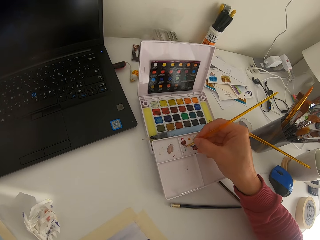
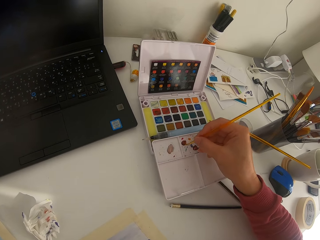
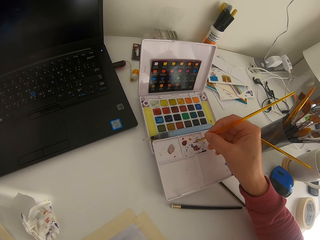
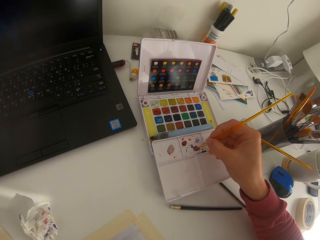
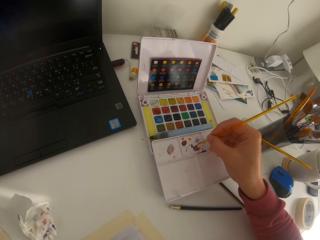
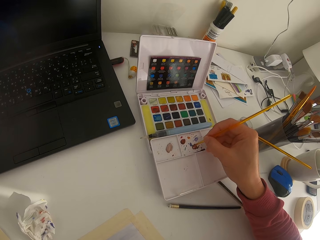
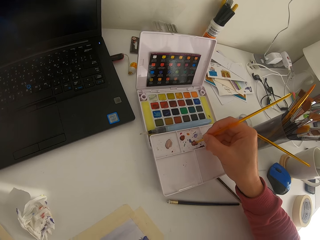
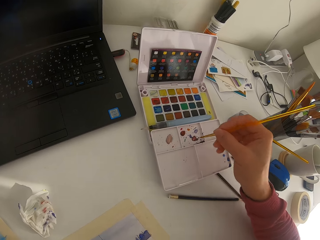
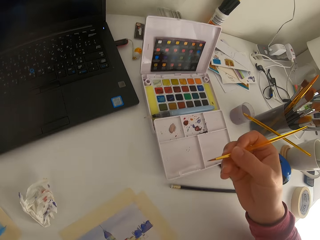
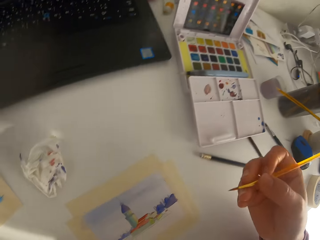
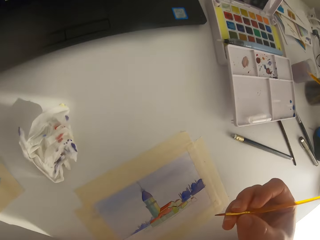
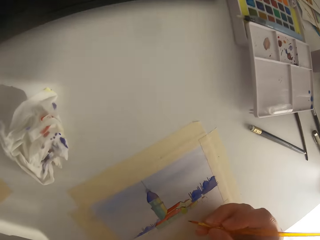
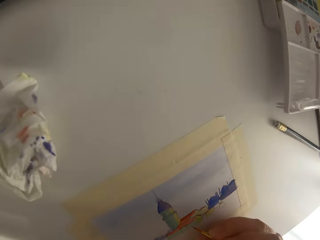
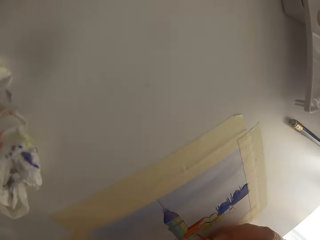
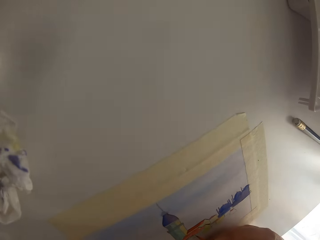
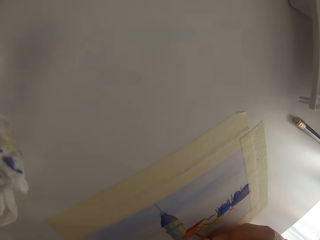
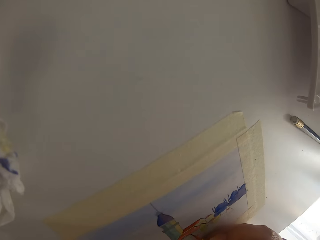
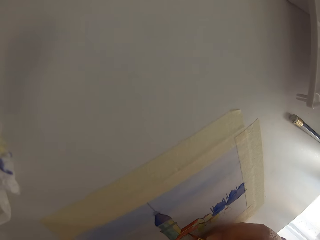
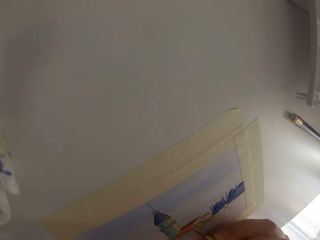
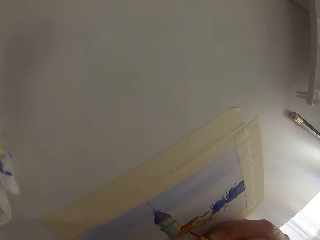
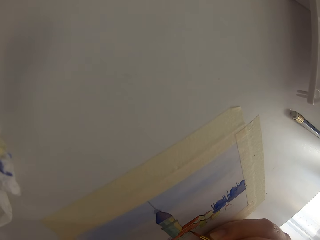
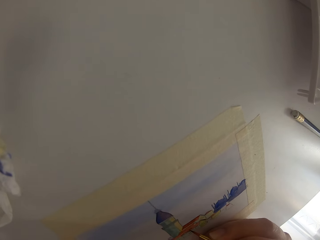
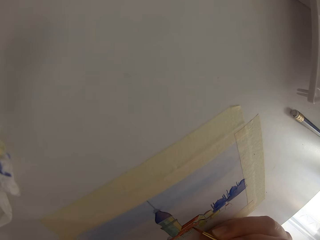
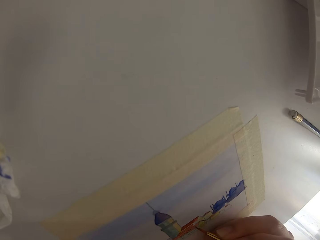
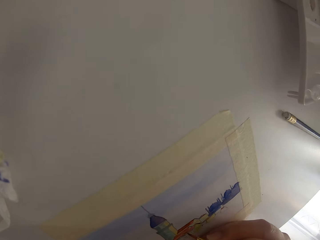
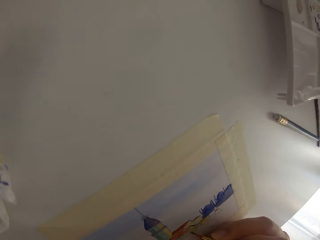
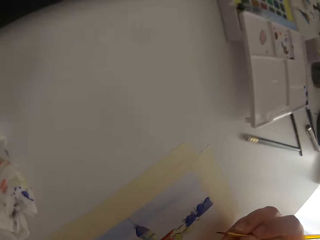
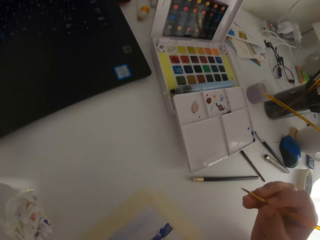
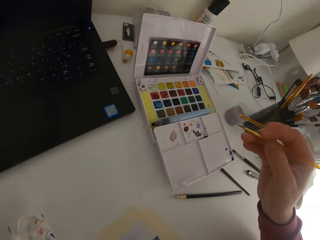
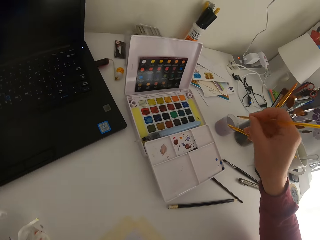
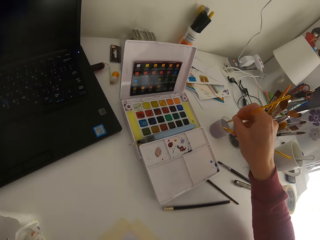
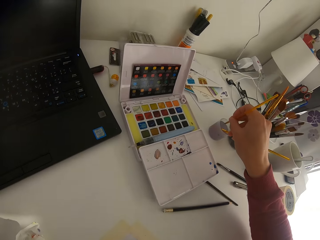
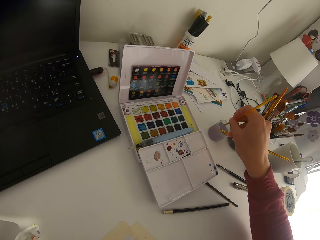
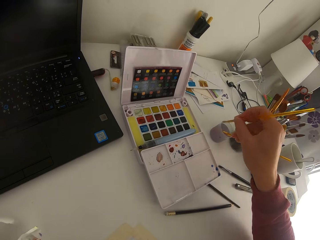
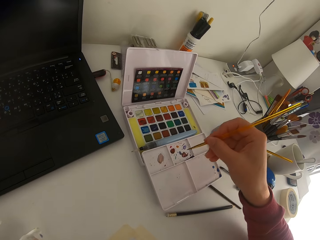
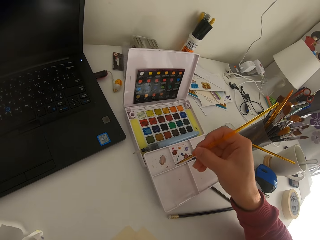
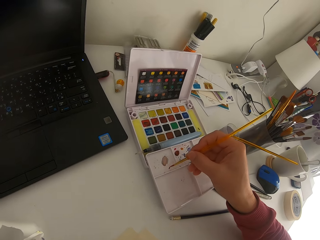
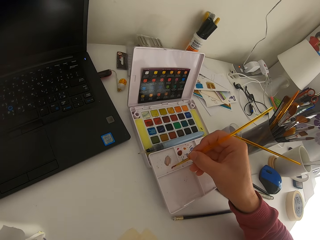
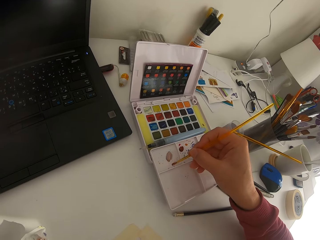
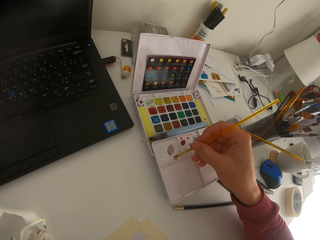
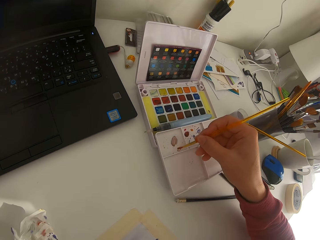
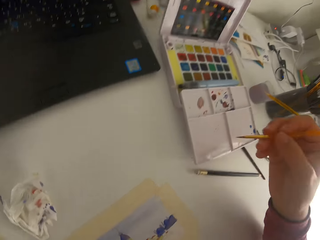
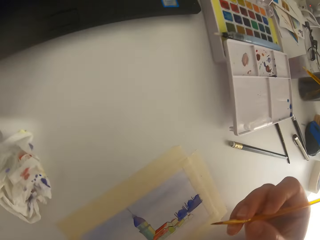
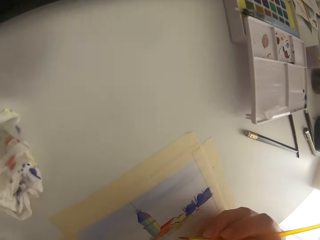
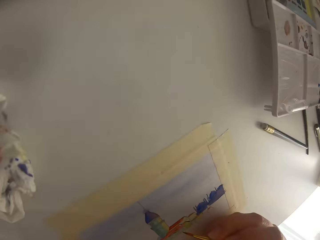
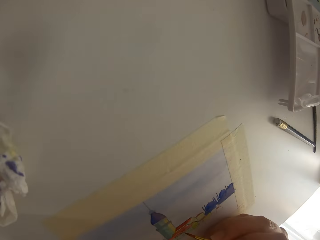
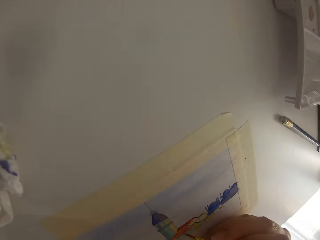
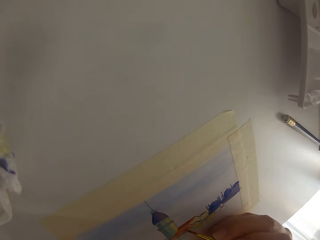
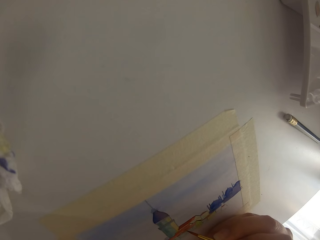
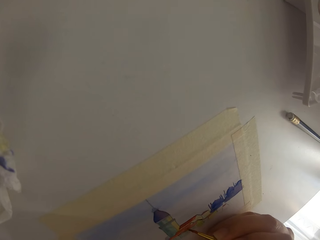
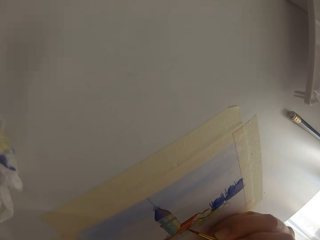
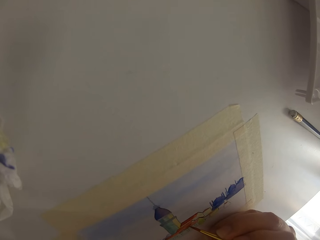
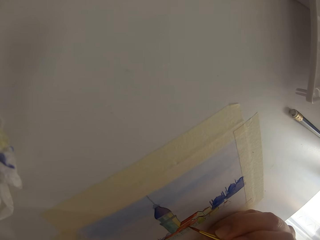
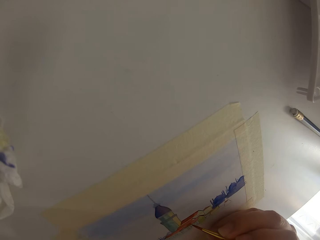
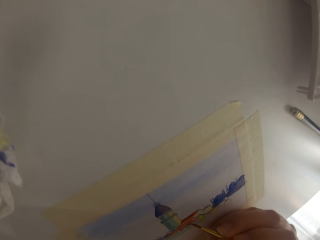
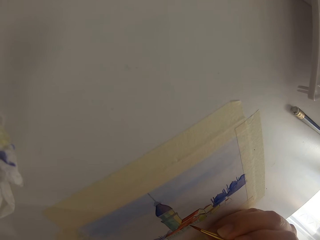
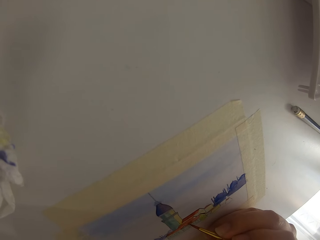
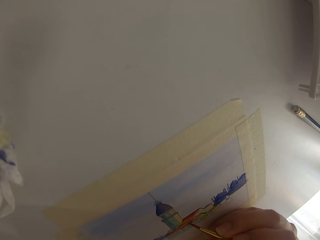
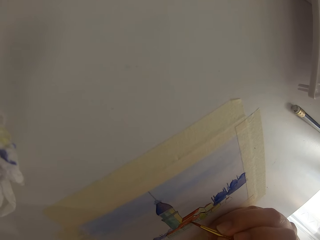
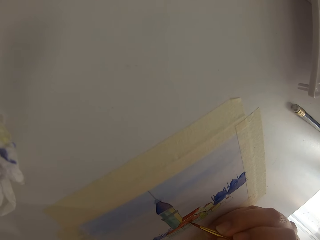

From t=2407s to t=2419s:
The camera wearer mixes the color on a palette. They paint on paper. They dip the paint brush in water. They mix the color on the palette.

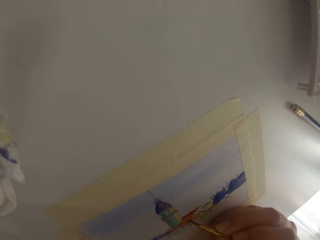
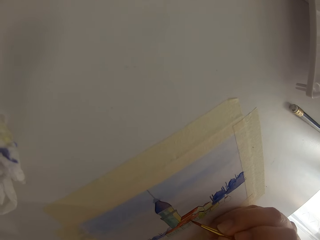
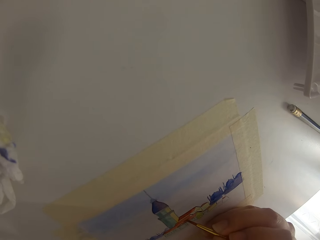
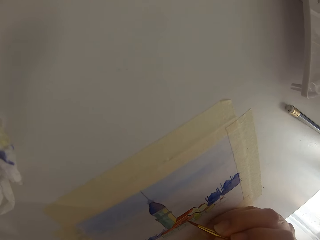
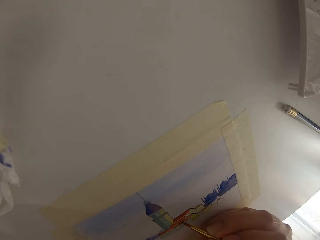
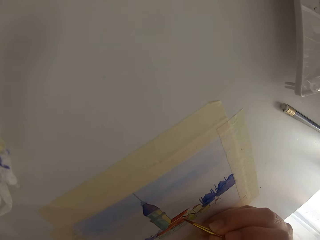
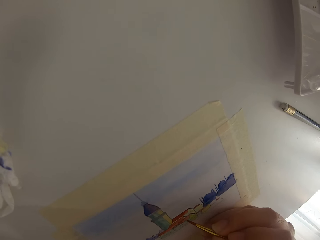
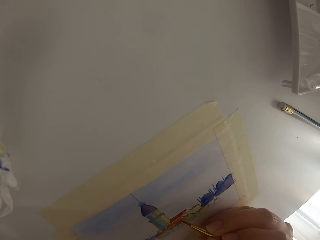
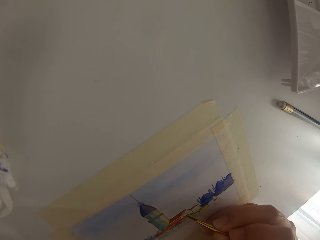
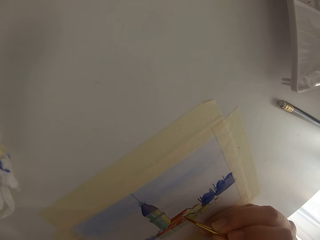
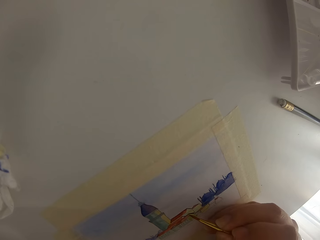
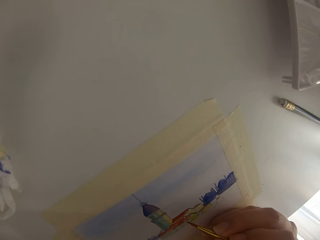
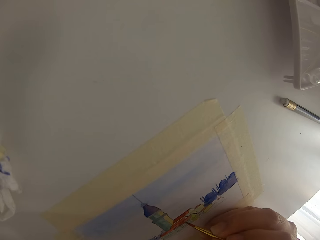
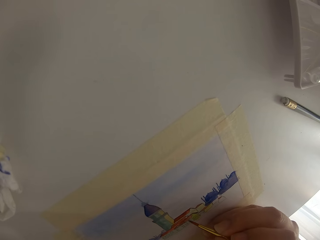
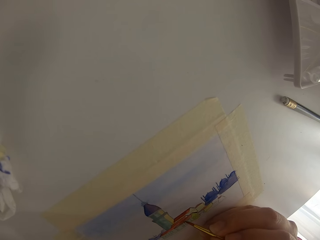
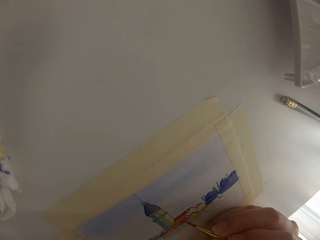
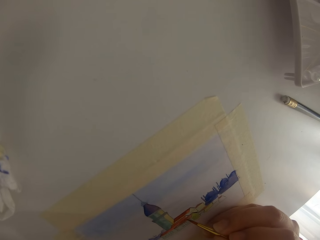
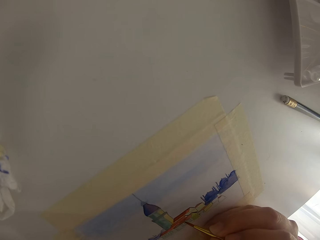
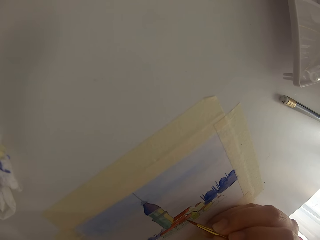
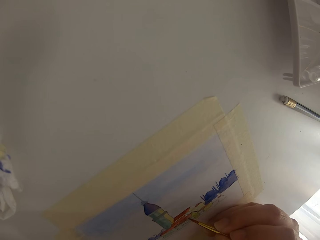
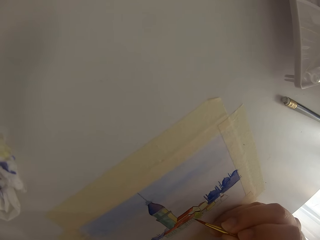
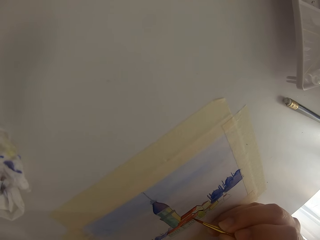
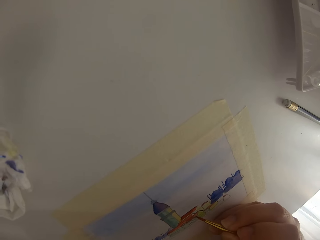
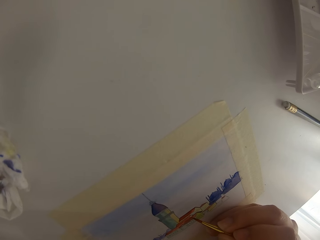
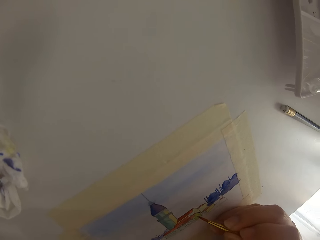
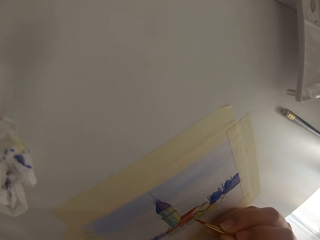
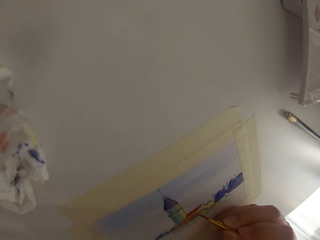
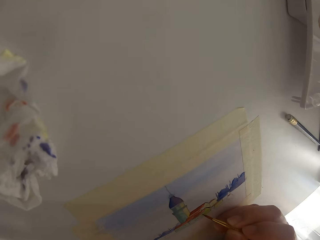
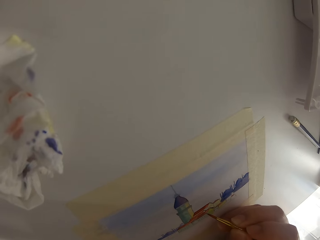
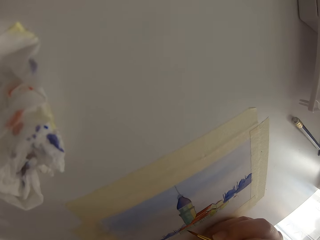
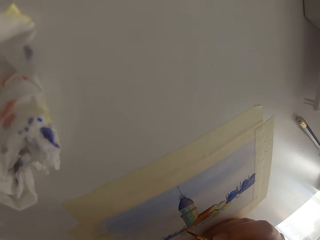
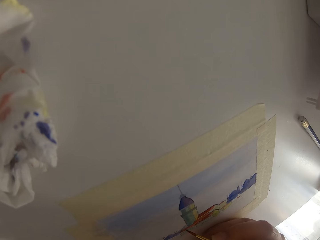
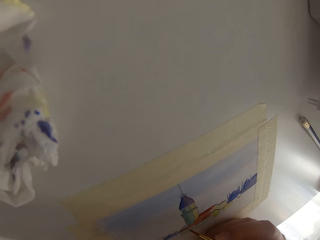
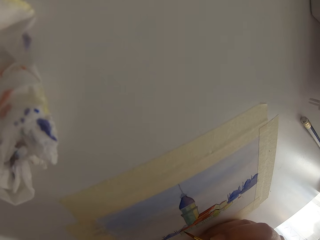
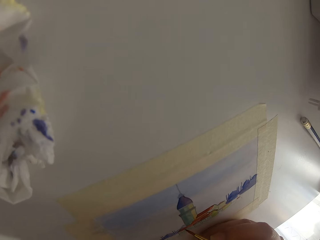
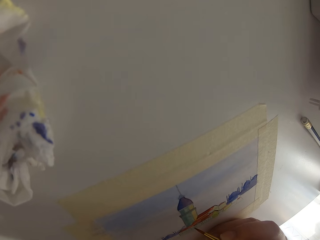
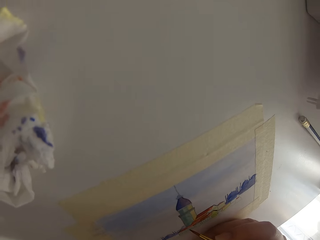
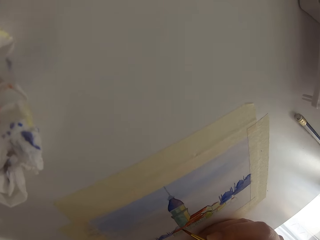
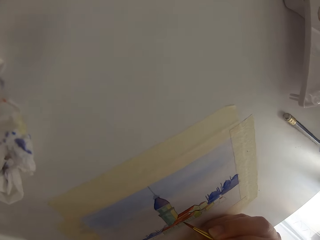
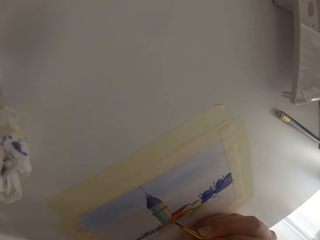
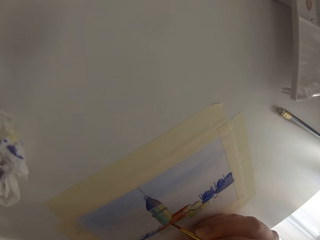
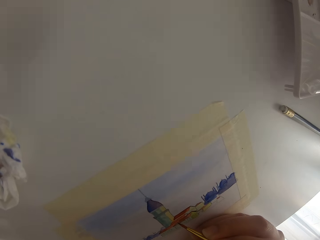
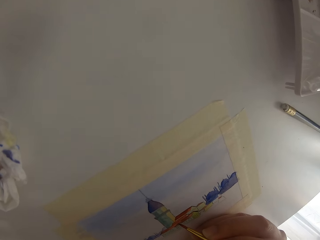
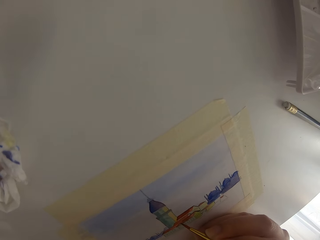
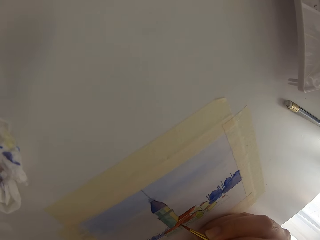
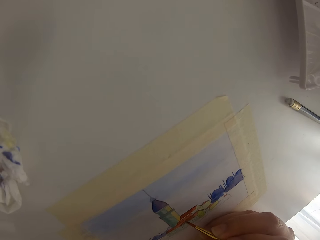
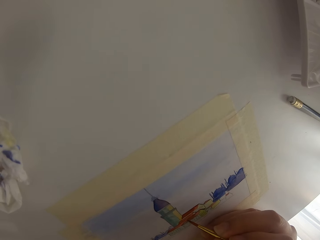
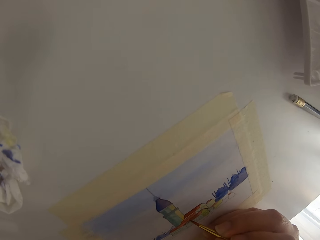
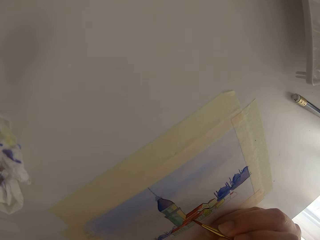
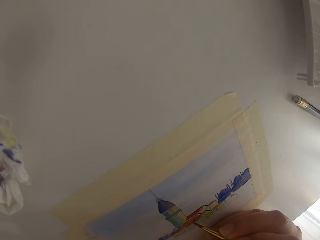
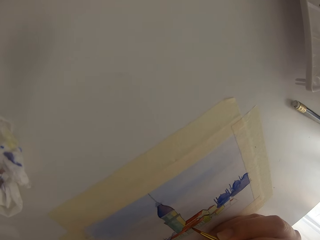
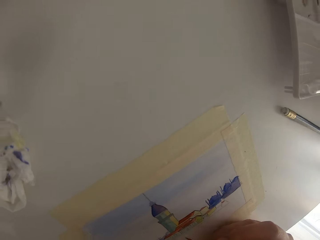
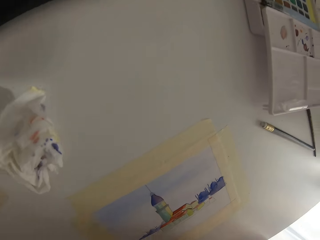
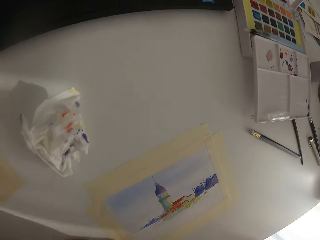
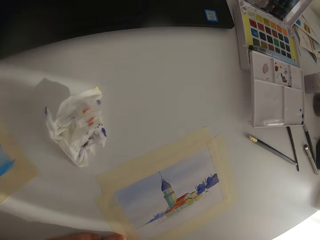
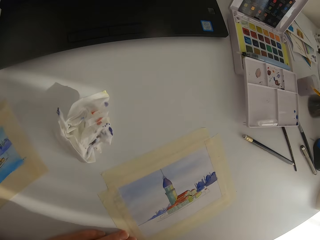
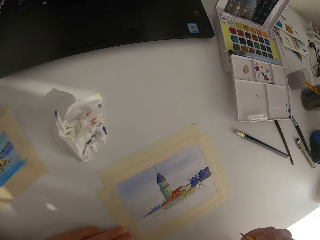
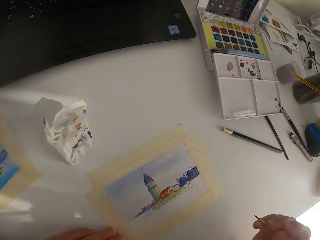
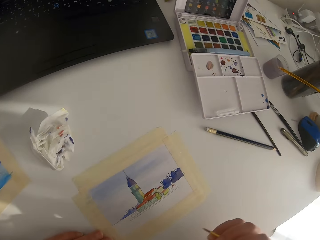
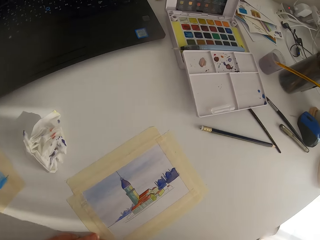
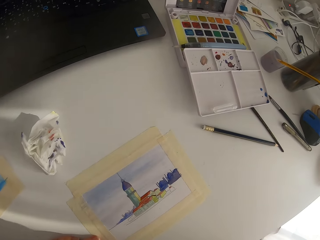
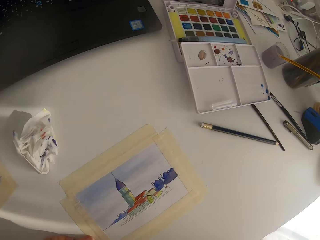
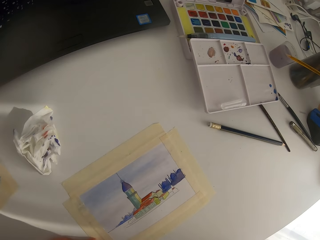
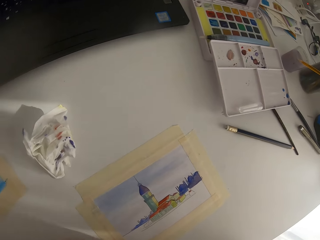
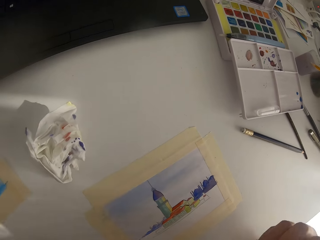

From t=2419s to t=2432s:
The camera wearer paints on paper.
